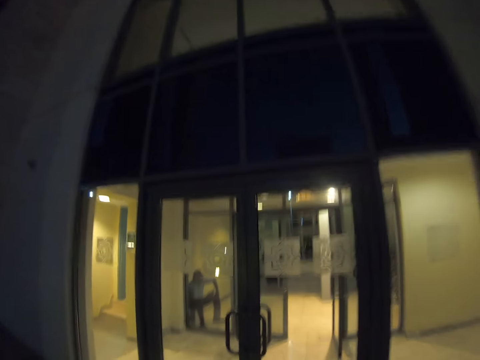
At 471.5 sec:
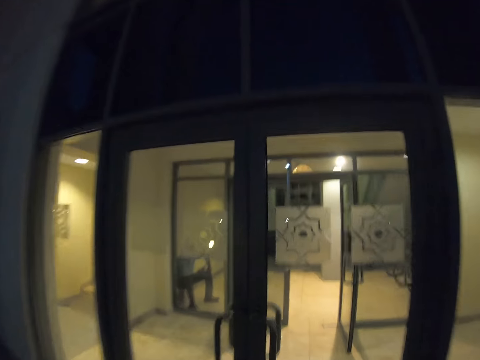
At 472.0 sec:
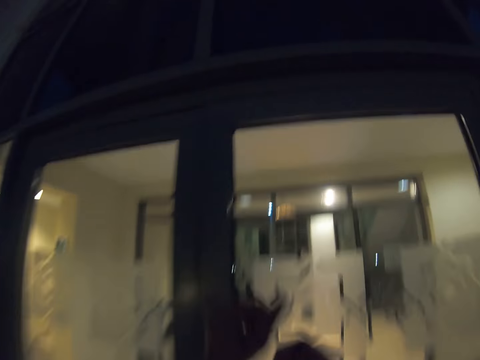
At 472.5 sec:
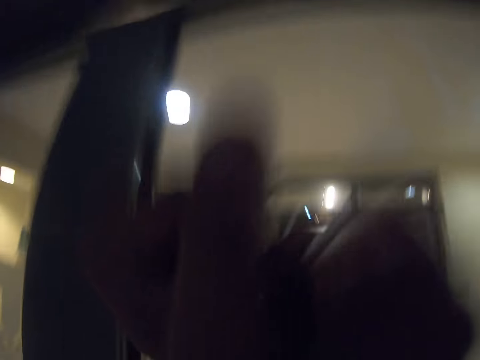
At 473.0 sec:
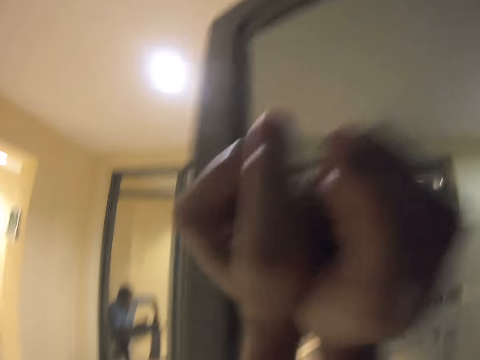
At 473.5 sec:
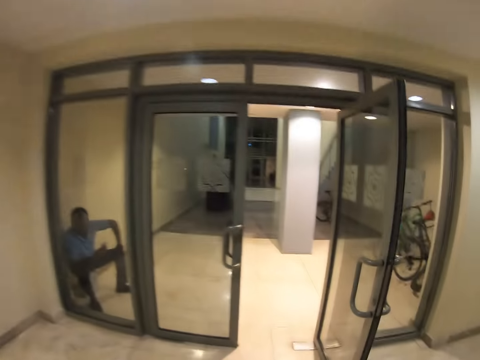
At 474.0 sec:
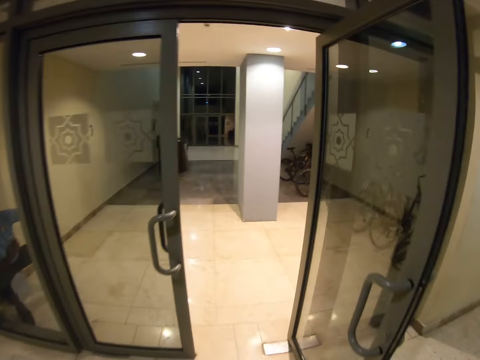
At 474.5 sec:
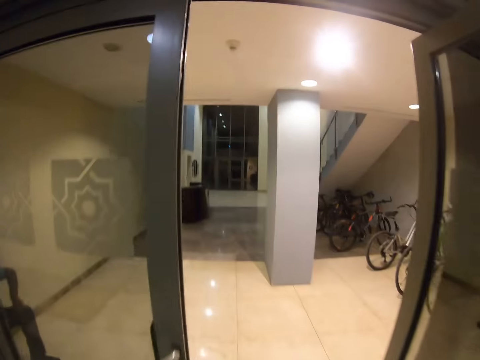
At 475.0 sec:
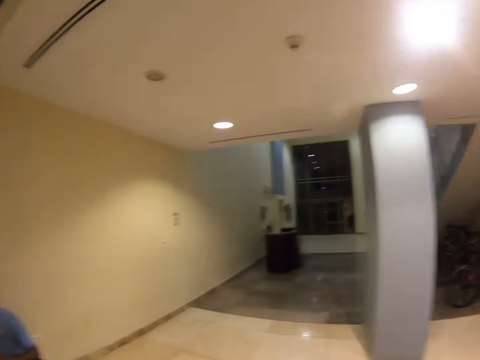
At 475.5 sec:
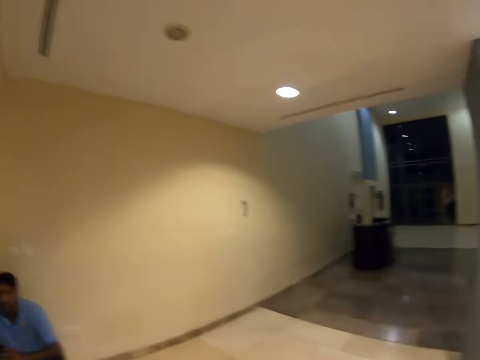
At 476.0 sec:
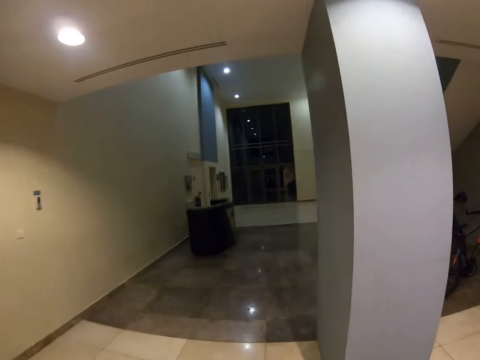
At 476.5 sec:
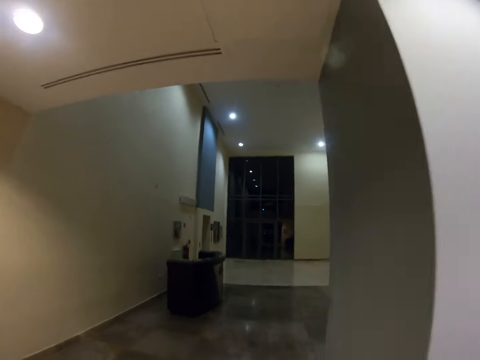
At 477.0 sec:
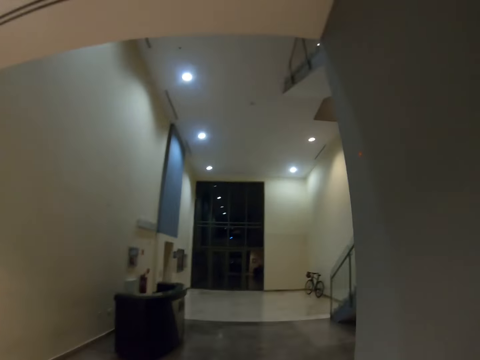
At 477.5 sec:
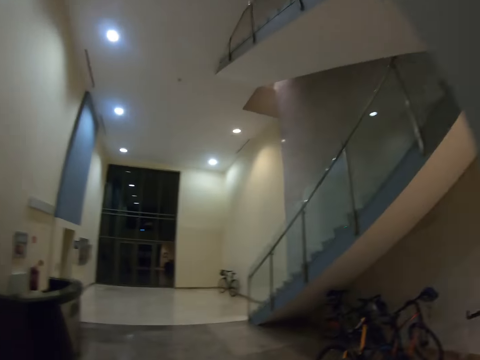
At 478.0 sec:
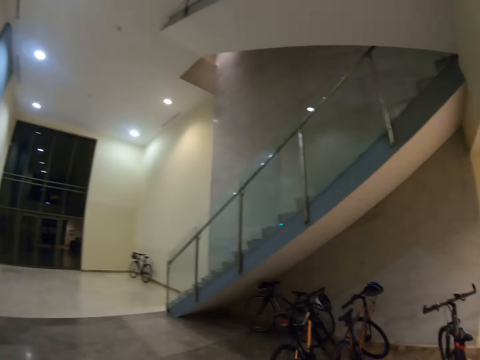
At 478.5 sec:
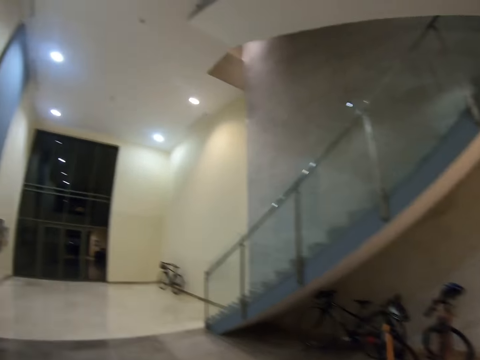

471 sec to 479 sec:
The camera wearer opens the door. They enter the building. They walk.

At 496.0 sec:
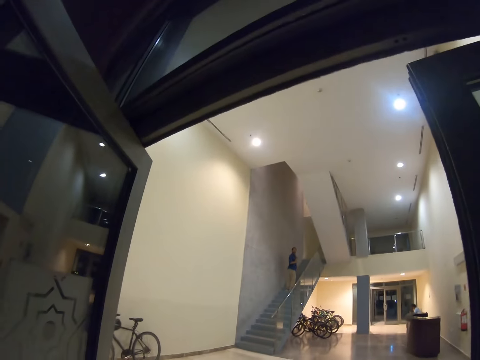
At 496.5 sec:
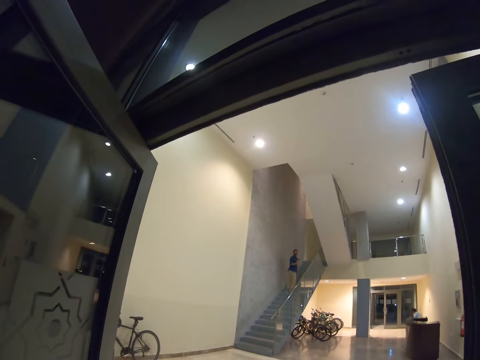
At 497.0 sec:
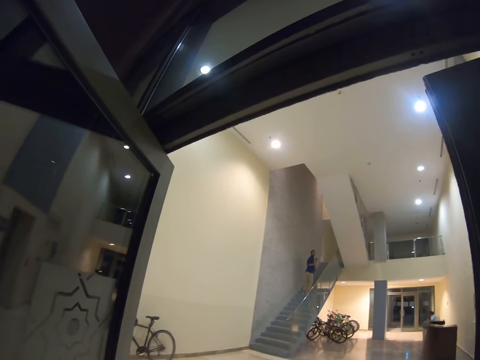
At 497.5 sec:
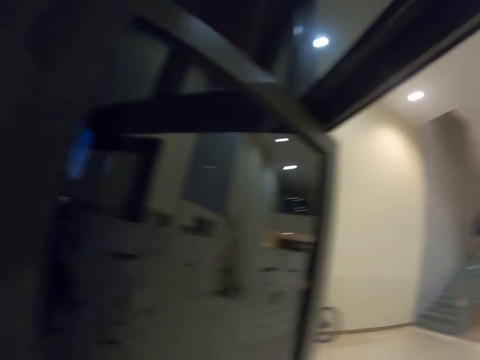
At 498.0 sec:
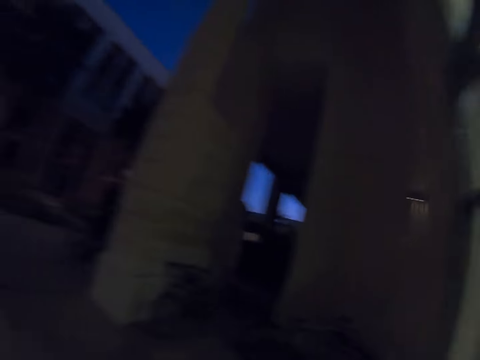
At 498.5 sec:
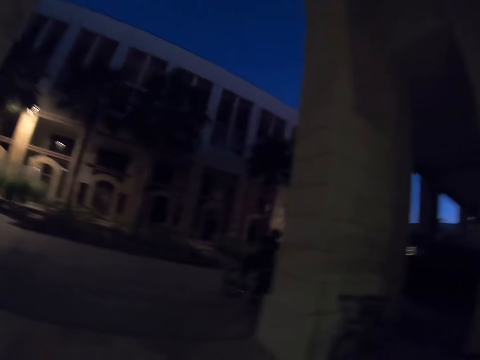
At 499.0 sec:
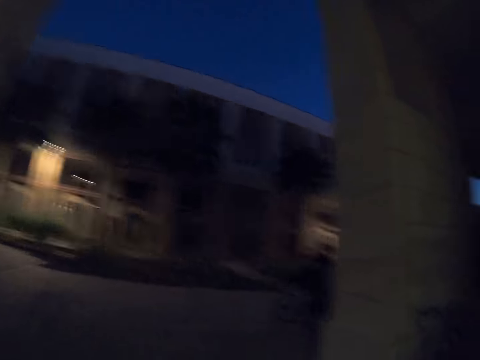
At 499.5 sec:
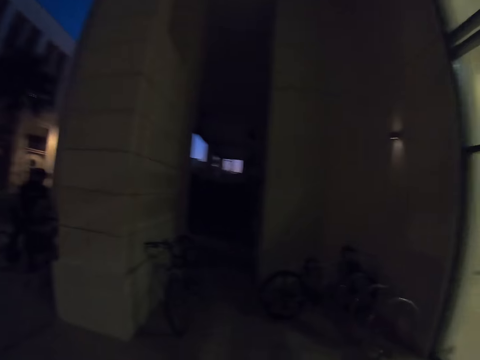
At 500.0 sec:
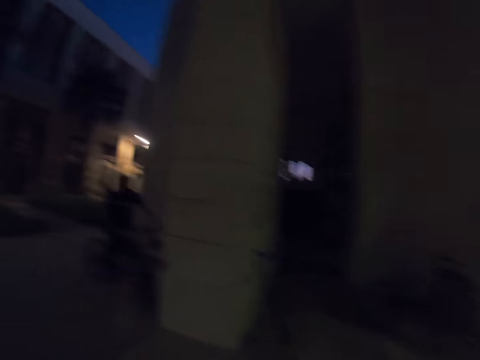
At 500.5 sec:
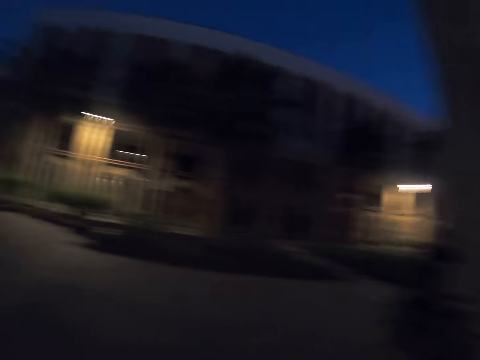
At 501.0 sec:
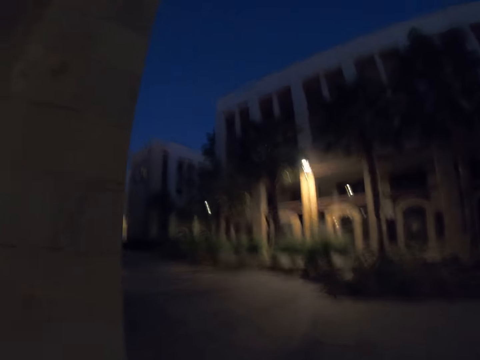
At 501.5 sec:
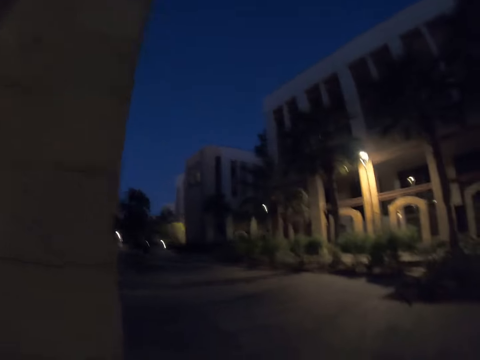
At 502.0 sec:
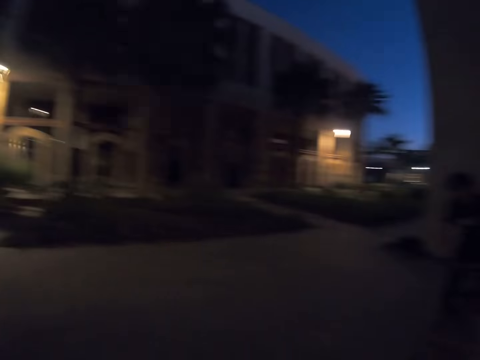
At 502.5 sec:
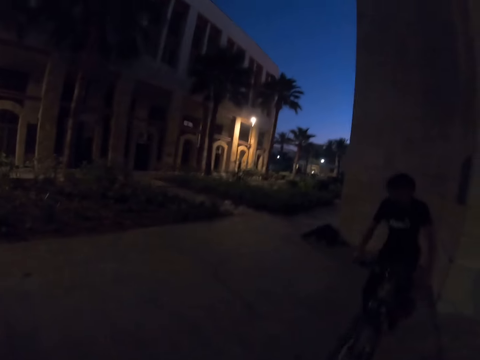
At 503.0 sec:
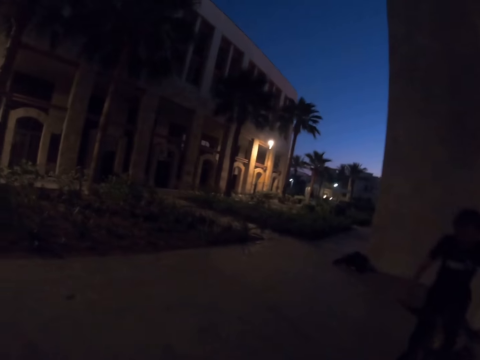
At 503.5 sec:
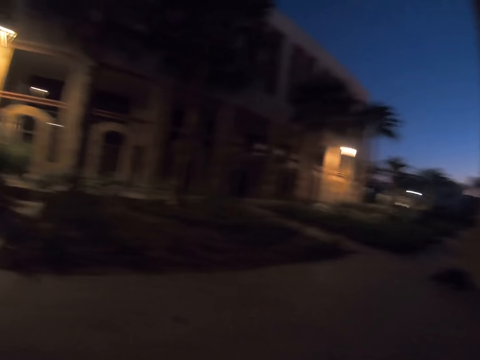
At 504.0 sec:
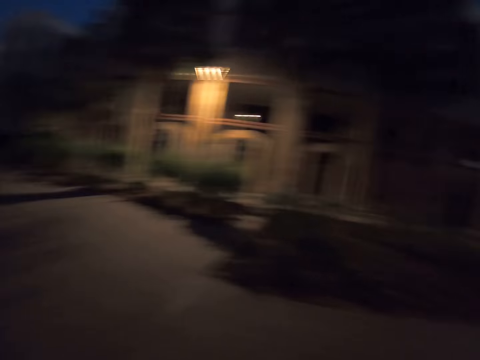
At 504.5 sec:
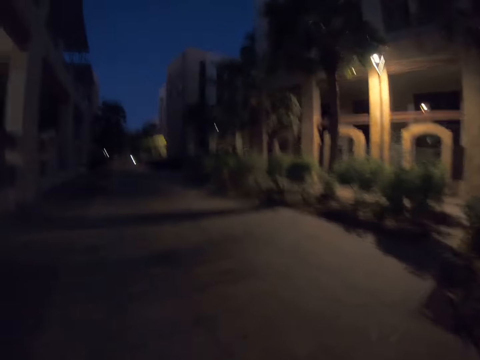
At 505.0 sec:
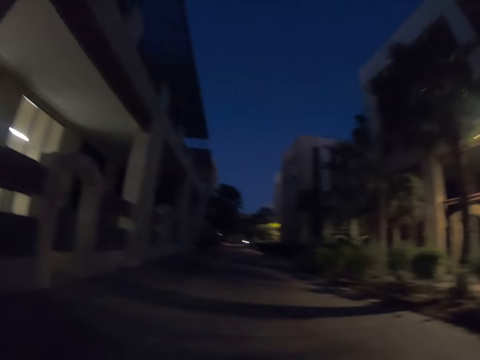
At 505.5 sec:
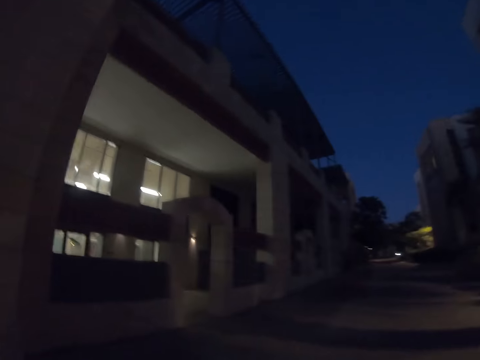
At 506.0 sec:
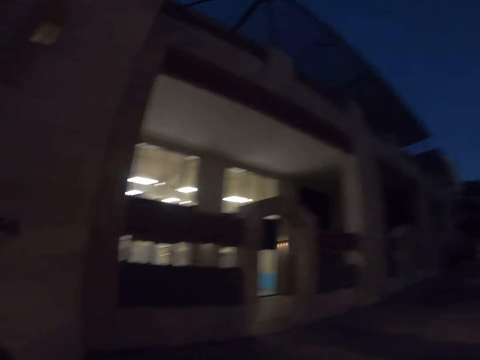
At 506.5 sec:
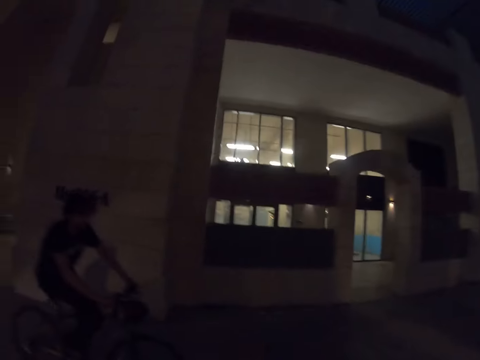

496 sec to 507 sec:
The camera wearer talks with a man. They turn around. They walk on the road.

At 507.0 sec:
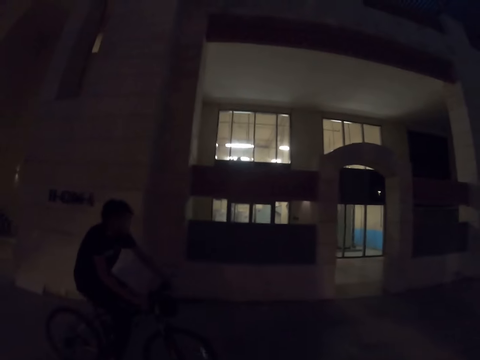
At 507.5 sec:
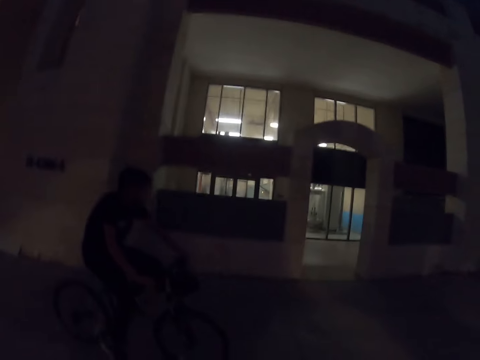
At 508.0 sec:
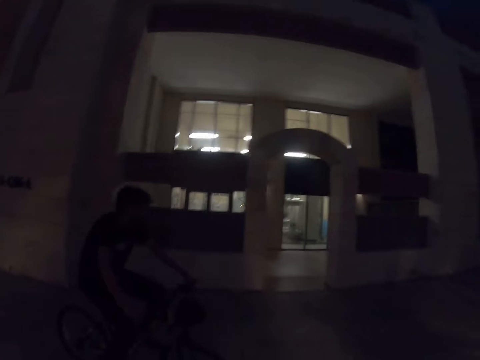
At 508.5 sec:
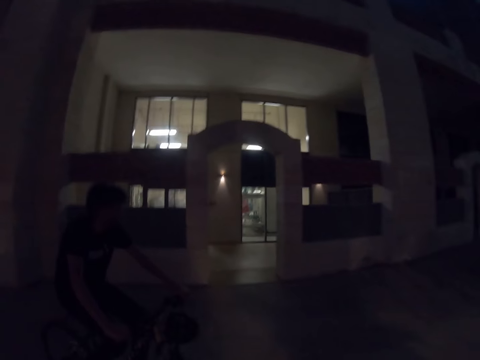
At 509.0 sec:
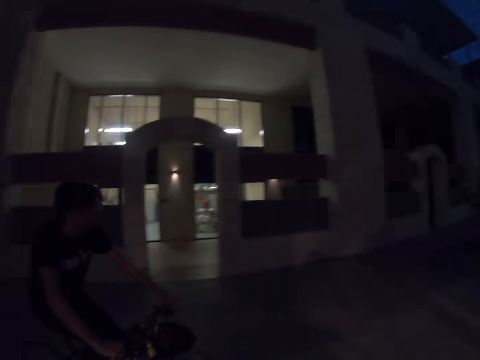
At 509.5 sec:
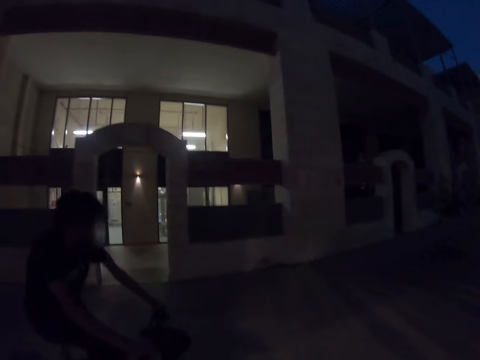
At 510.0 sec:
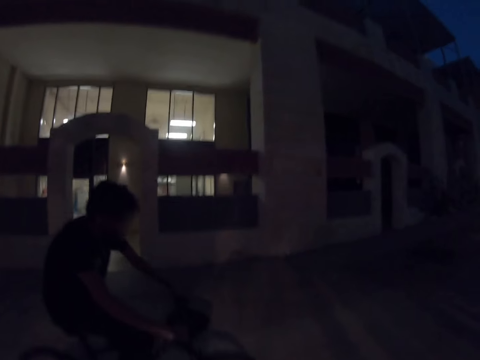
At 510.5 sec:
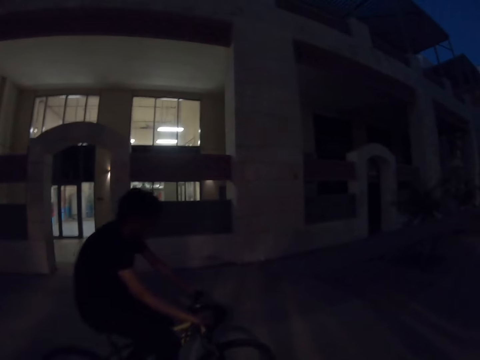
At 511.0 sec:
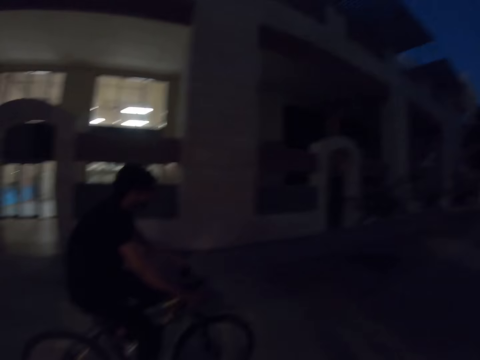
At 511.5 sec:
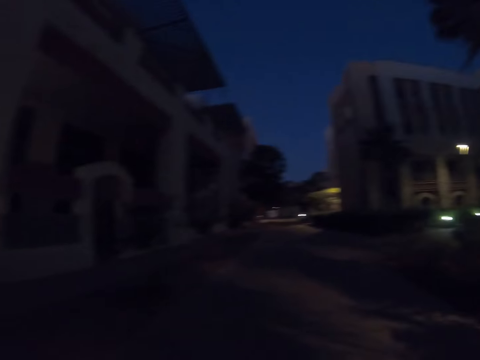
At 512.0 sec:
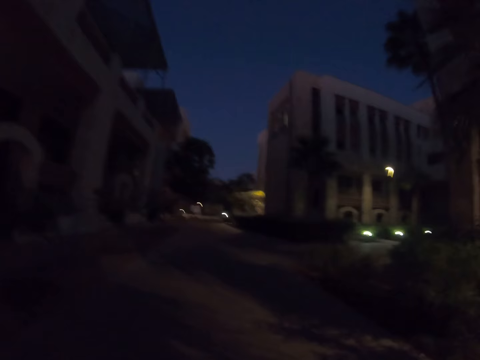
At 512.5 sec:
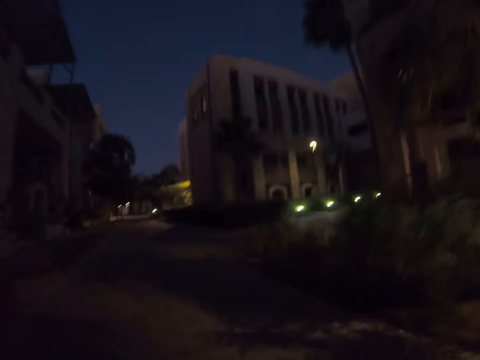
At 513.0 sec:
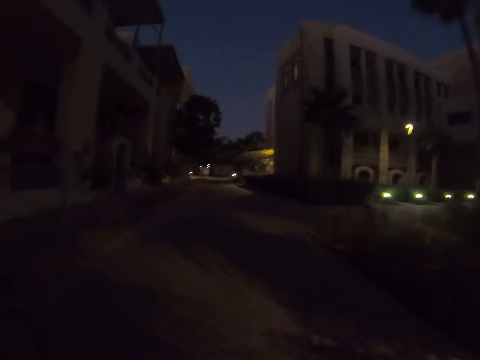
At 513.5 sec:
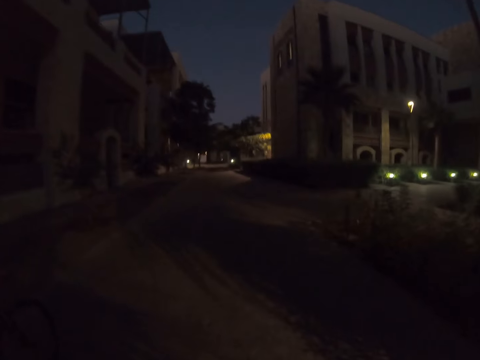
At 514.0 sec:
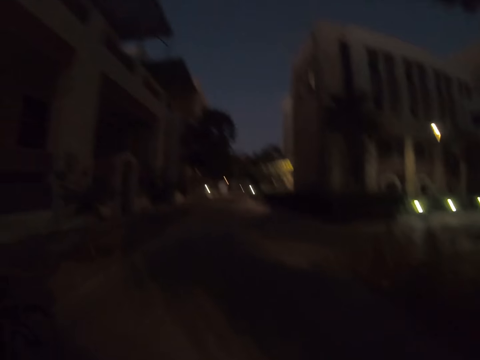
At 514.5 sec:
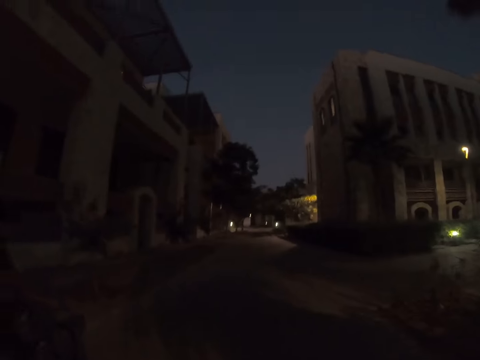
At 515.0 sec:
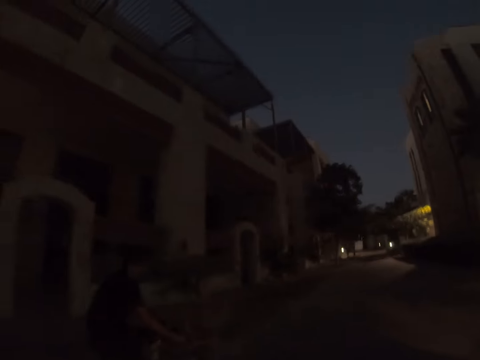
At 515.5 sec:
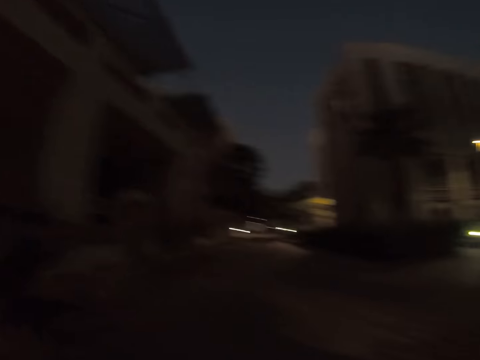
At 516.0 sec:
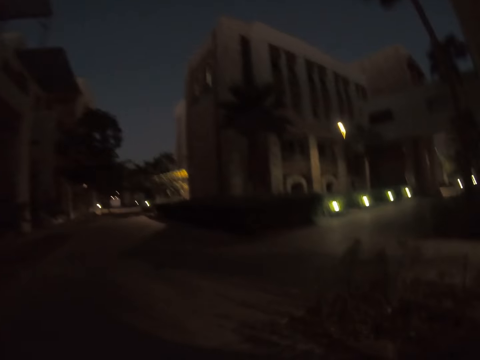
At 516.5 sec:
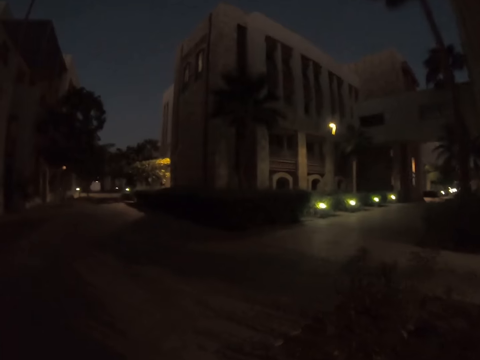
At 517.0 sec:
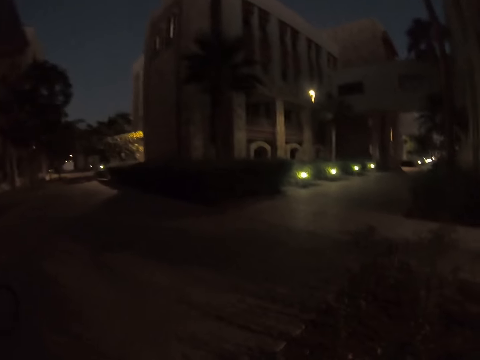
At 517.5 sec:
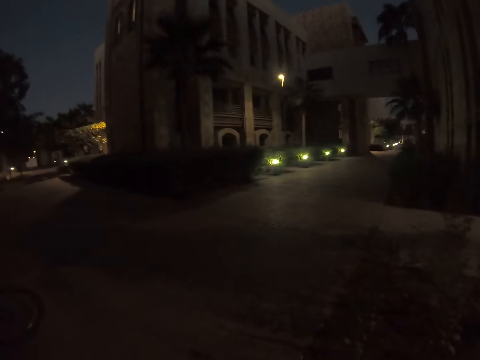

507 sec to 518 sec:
The camera wearer looks around. A man cycles on the road. The camera wearer walks.
